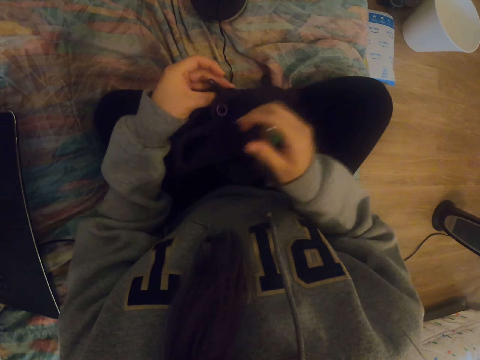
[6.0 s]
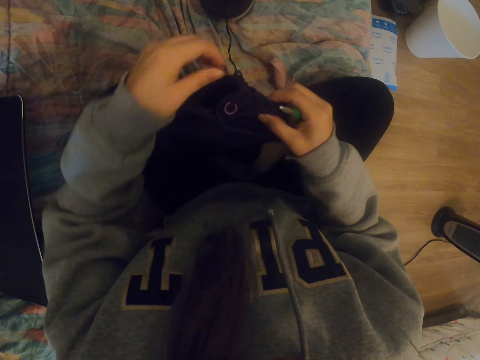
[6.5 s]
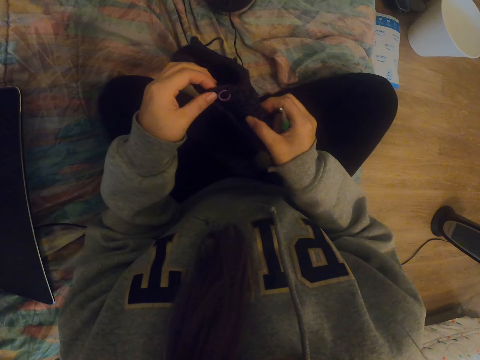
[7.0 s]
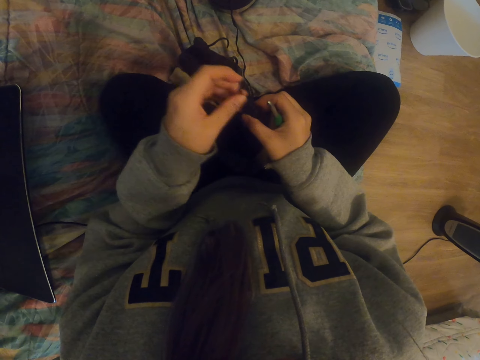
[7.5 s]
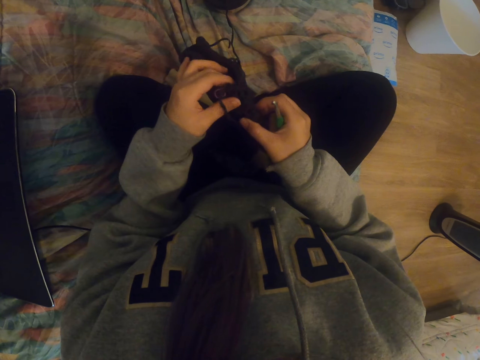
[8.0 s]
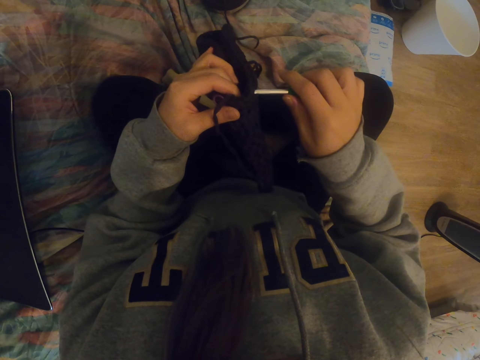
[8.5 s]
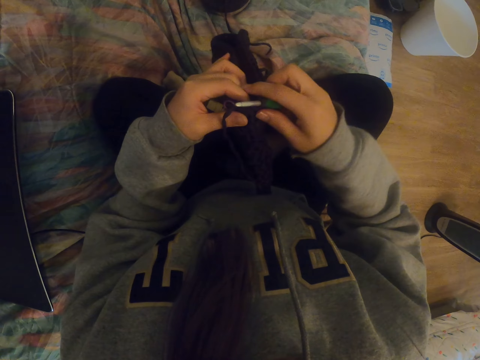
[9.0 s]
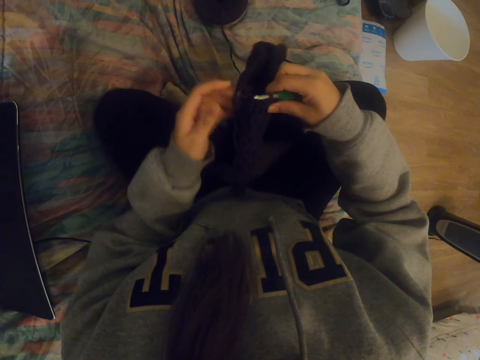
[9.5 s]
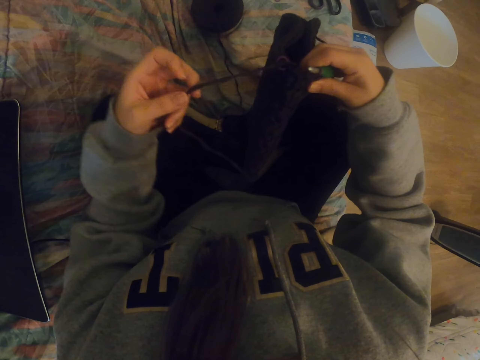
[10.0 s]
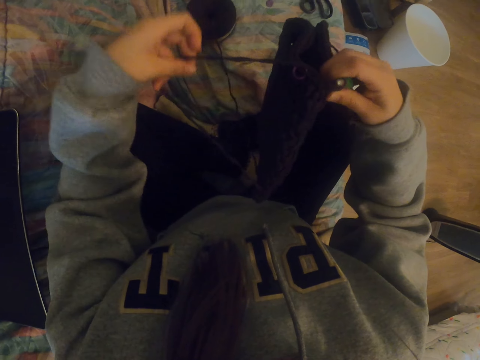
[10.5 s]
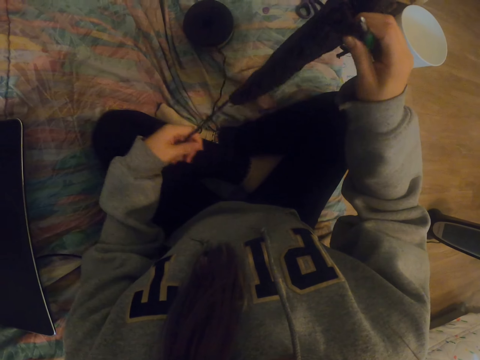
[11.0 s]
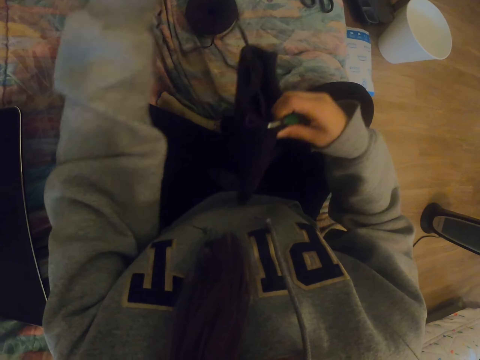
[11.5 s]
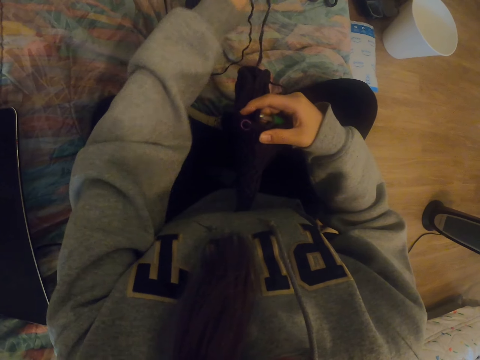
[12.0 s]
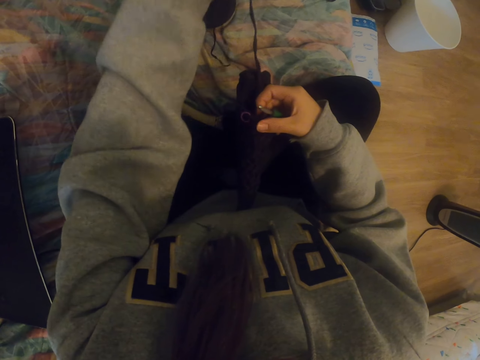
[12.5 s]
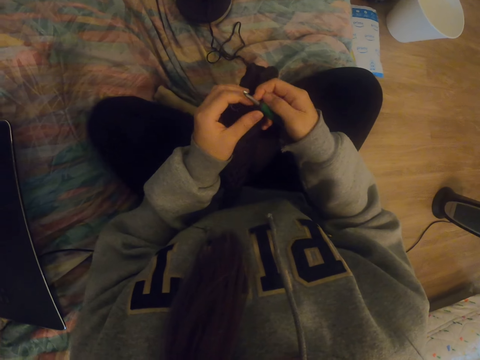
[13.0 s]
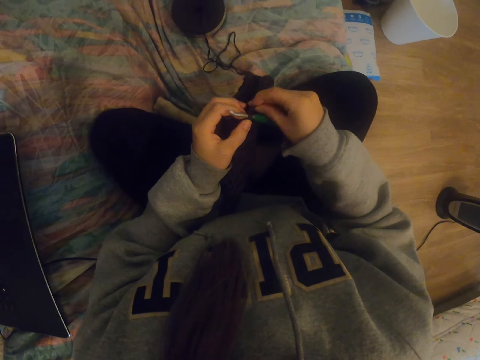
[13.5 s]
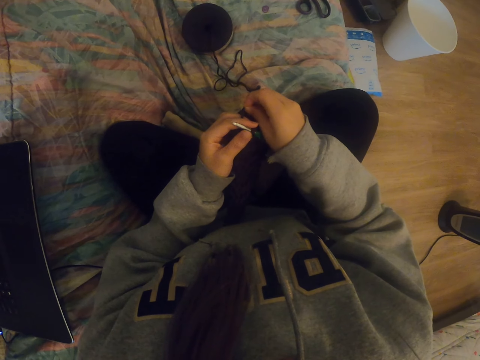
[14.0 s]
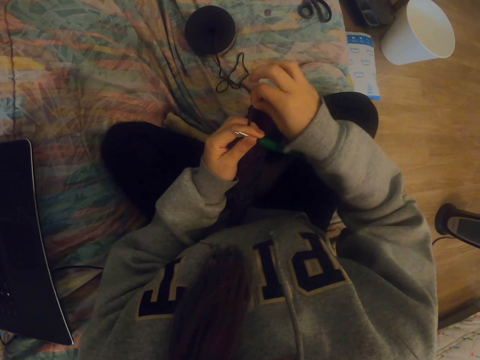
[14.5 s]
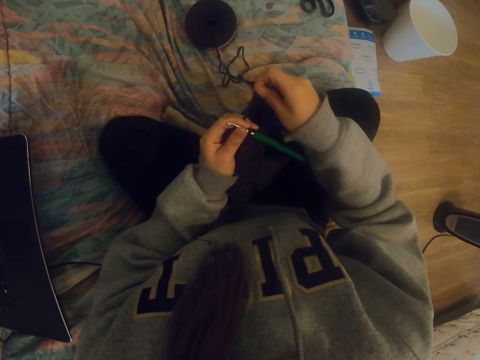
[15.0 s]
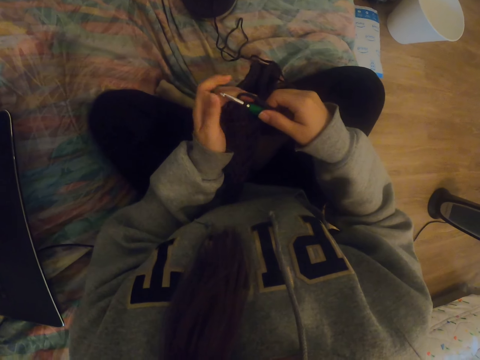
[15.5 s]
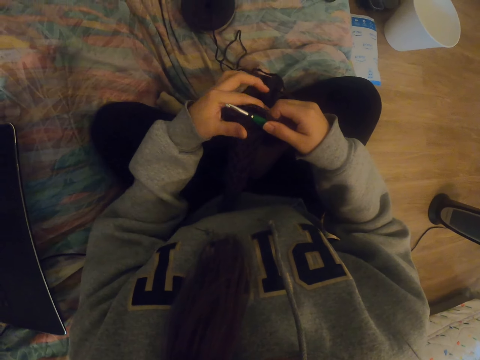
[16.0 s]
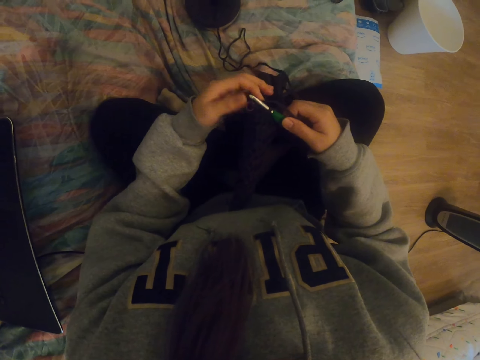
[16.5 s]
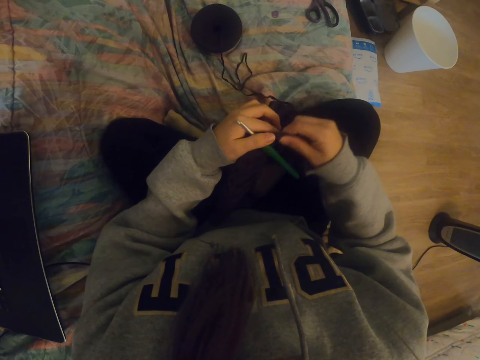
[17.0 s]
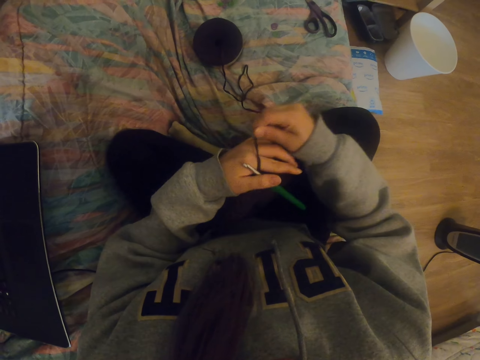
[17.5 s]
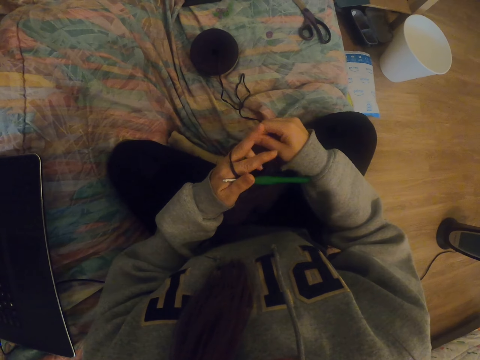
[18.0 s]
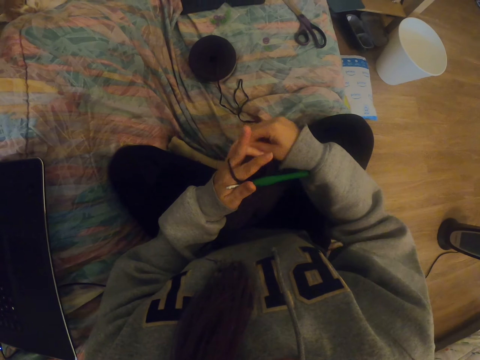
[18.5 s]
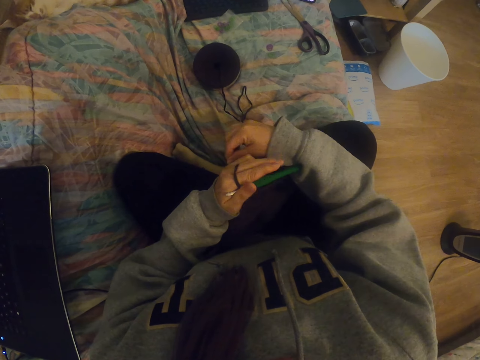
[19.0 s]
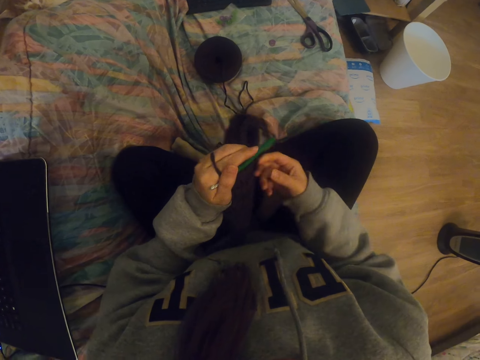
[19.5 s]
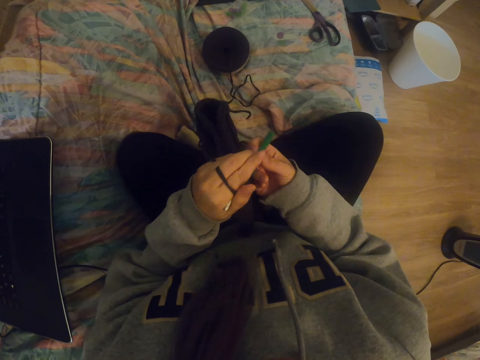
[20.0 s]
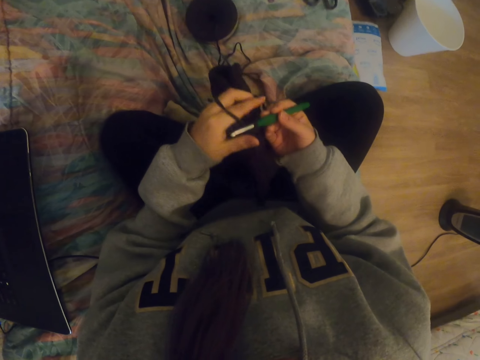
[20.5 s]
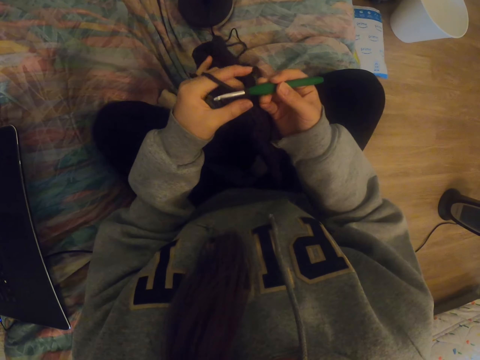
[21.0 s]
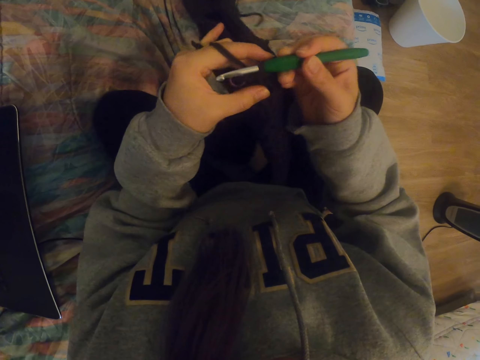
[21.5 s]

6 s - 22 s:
The camera wearer rotates a knit garment. They put the crochet in the thread. They arrange the thread with the left hand. They knit the garment. They put the thread between the fingers.

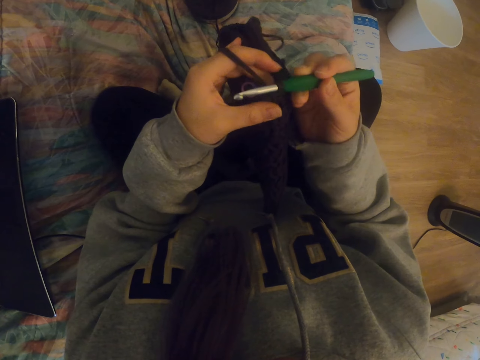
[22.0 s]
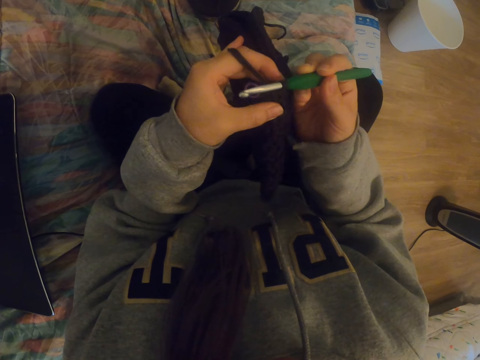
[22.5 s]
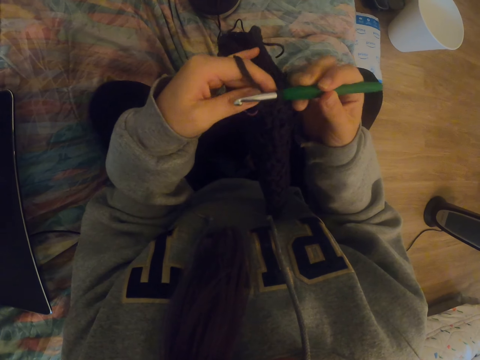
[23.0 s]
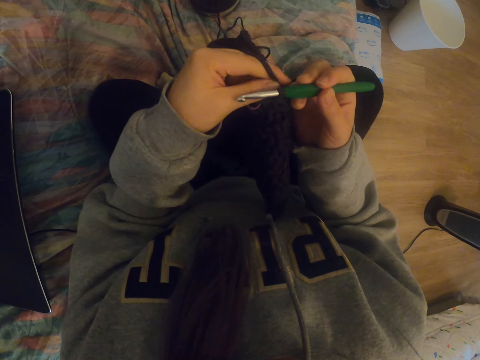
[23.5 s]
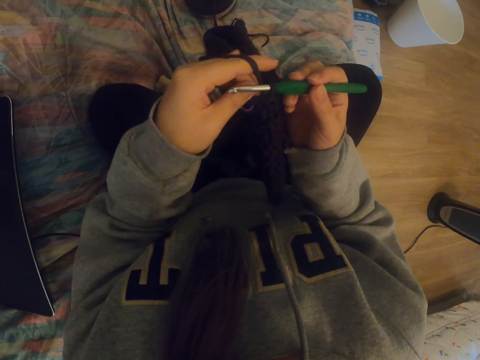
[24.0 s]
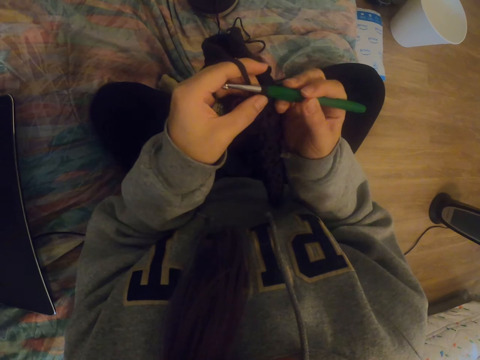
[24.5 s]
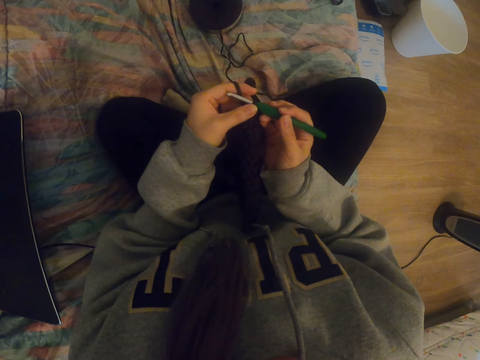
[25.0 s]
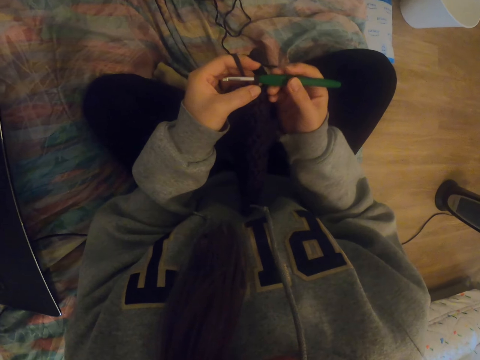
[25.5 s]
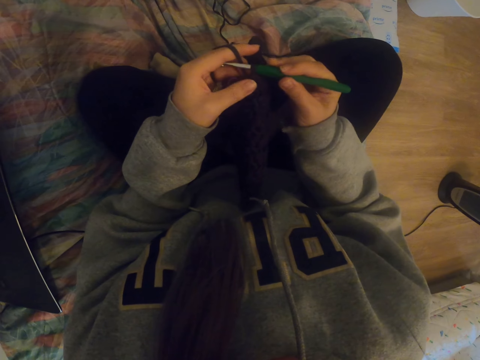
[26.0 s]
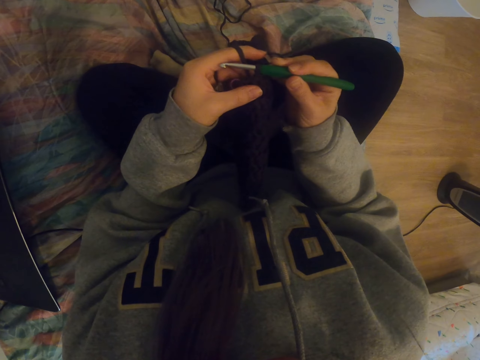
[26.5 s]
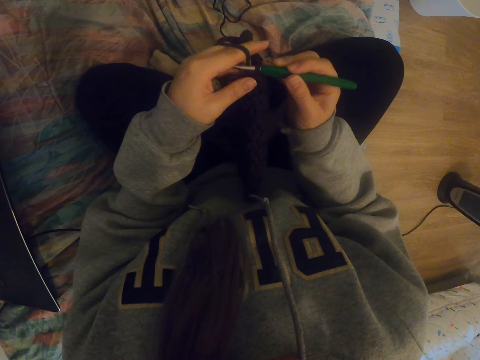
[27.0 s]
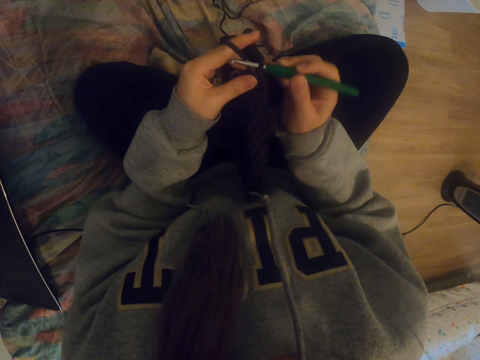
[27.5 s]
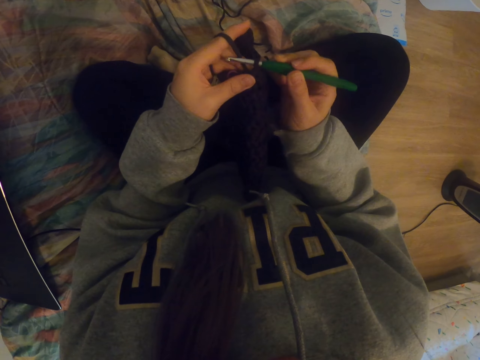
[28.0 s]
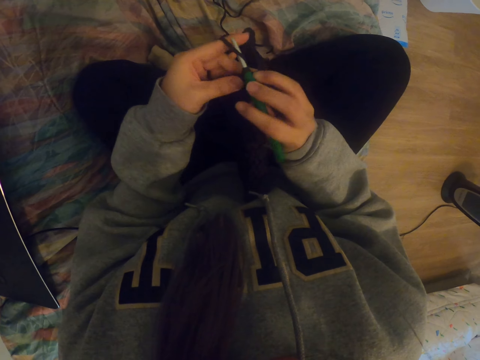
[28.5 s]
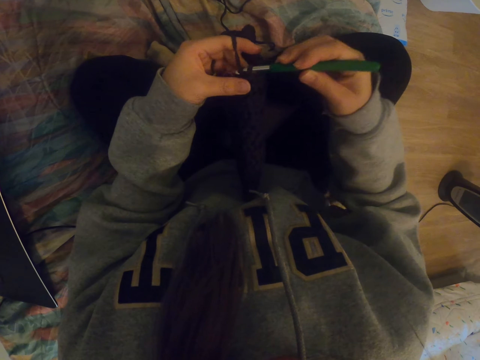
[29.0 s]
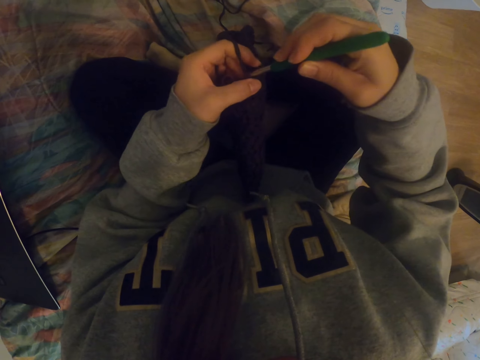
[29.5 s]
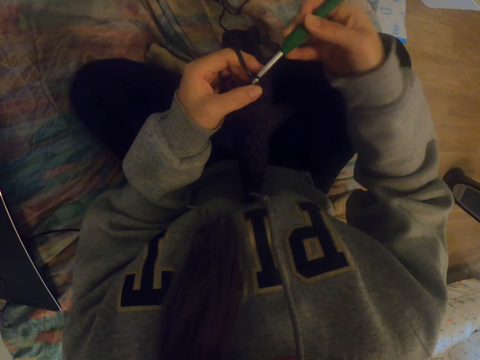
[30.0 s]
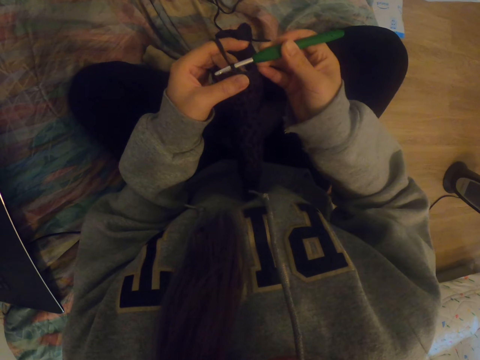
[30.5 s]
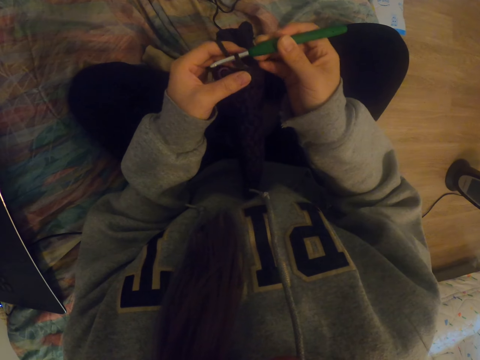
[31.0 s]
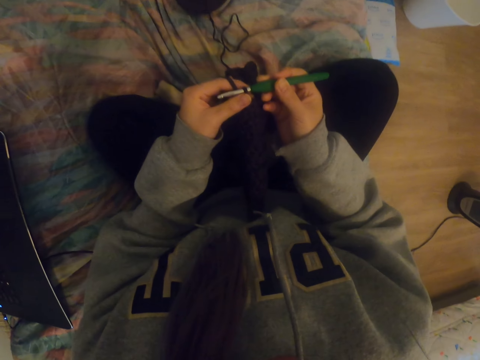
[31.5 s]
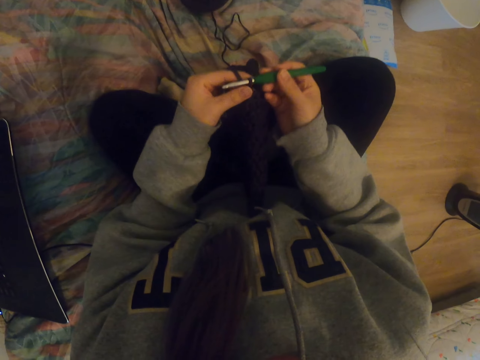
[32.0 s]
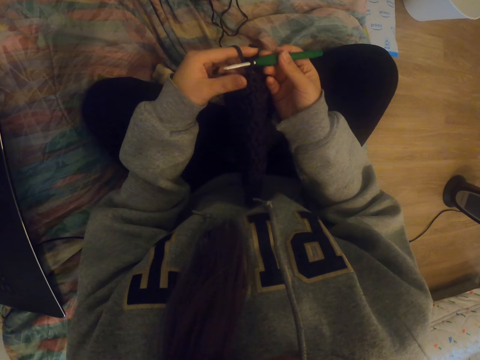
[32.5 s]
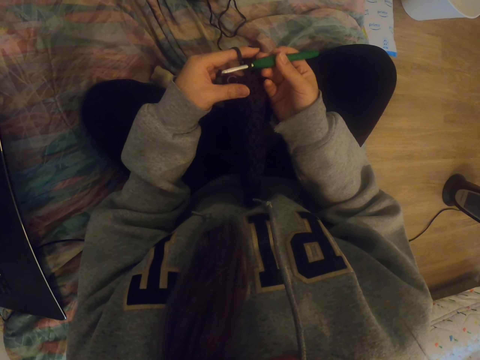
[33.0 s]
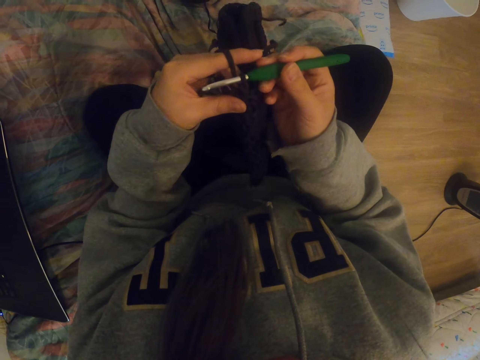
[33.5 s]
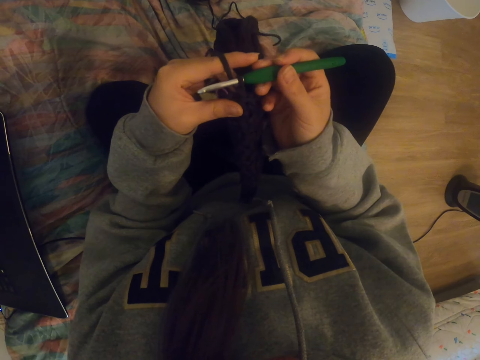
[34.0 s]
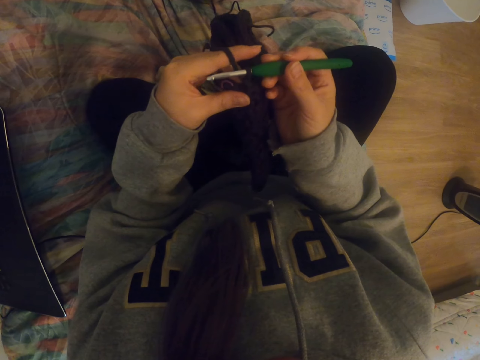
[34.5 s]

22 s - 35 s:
The camera wearer knits a bag with the crochet.
